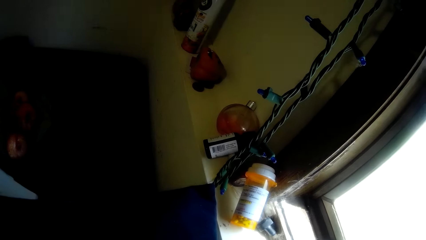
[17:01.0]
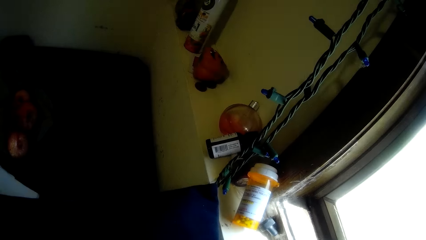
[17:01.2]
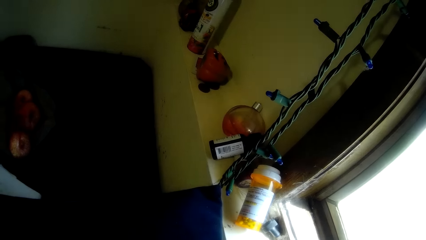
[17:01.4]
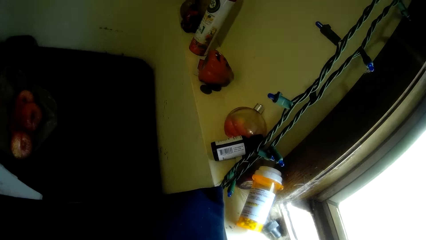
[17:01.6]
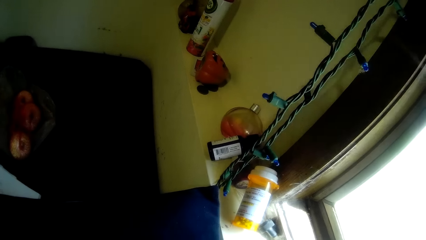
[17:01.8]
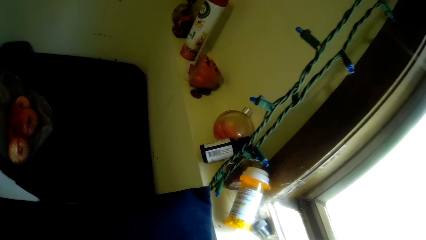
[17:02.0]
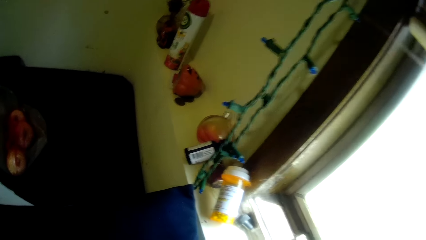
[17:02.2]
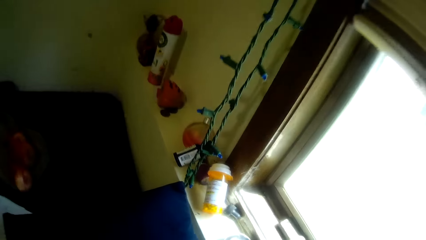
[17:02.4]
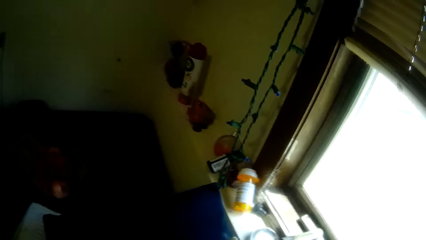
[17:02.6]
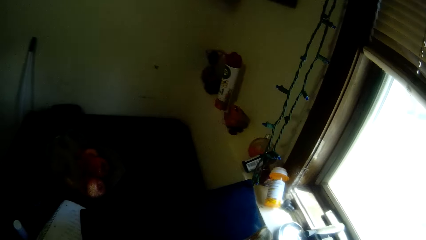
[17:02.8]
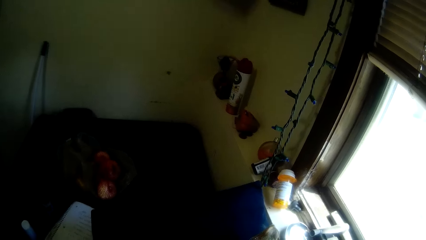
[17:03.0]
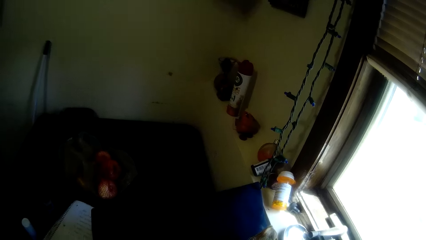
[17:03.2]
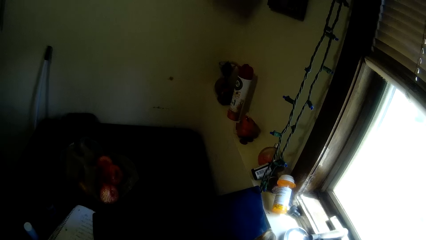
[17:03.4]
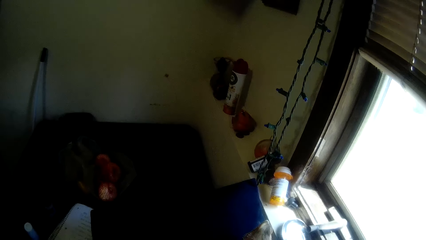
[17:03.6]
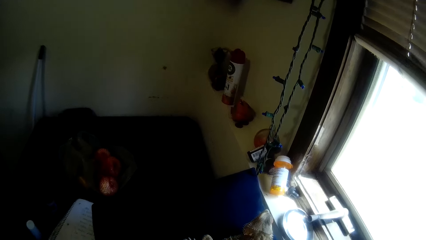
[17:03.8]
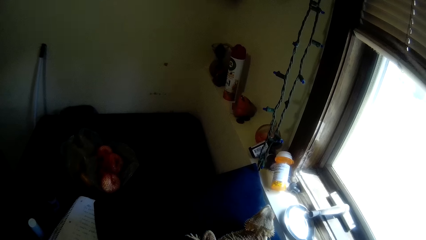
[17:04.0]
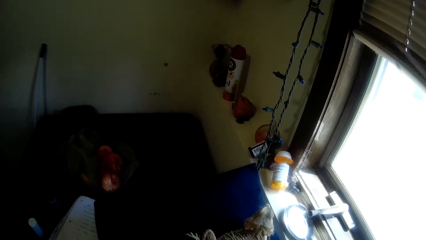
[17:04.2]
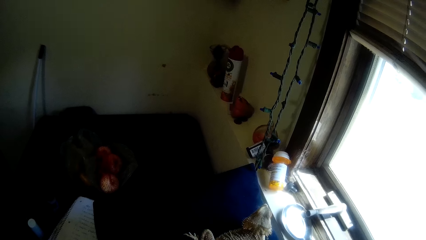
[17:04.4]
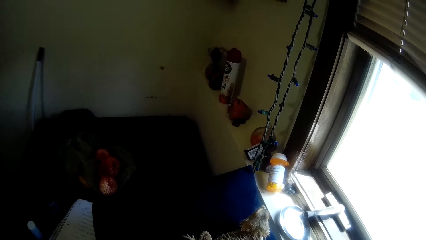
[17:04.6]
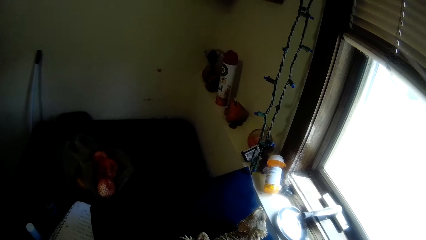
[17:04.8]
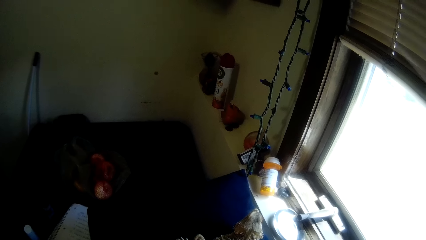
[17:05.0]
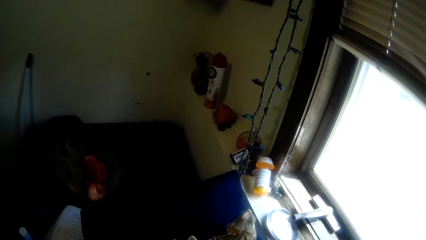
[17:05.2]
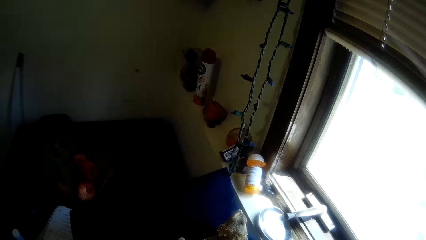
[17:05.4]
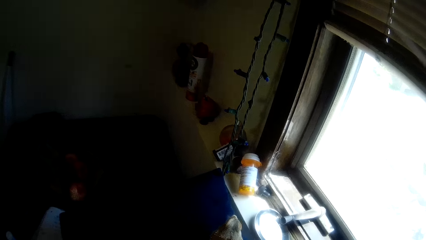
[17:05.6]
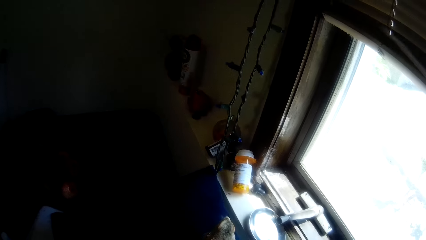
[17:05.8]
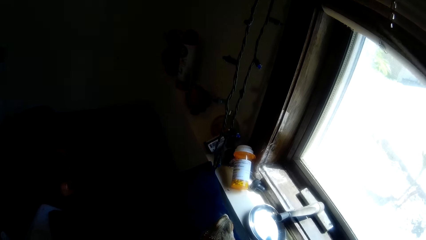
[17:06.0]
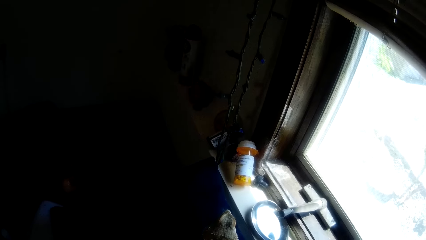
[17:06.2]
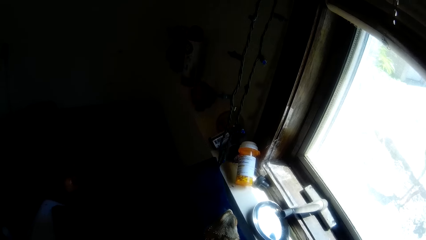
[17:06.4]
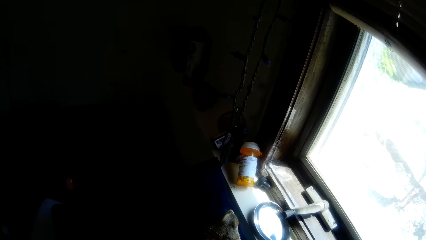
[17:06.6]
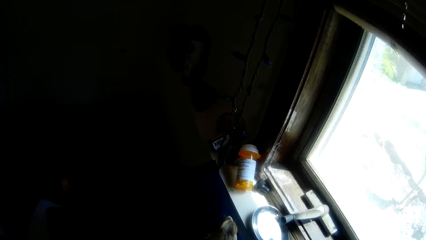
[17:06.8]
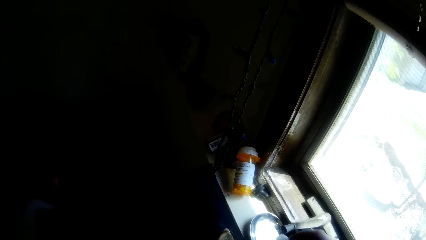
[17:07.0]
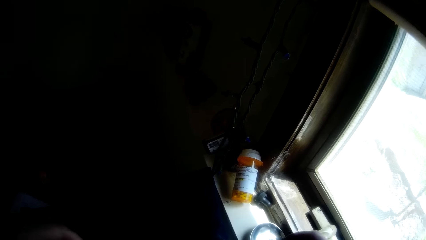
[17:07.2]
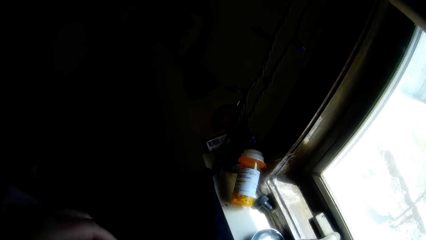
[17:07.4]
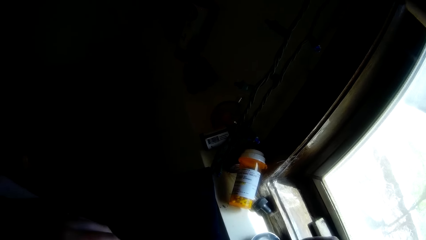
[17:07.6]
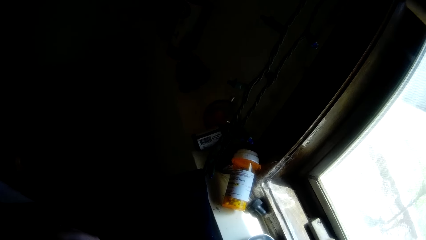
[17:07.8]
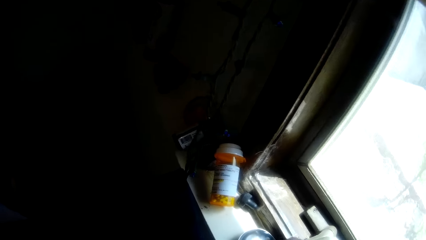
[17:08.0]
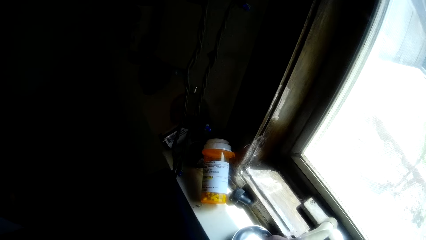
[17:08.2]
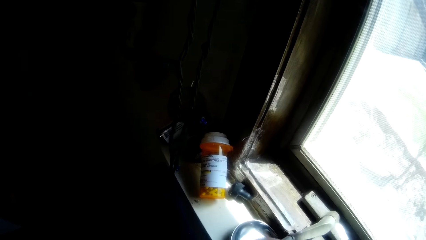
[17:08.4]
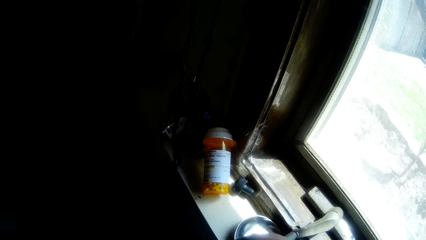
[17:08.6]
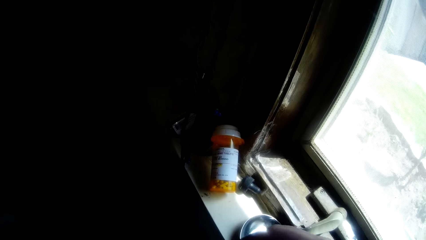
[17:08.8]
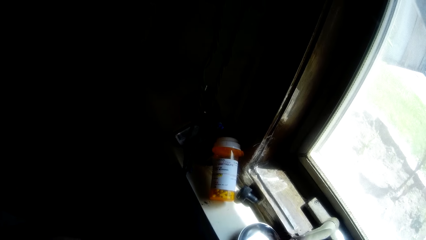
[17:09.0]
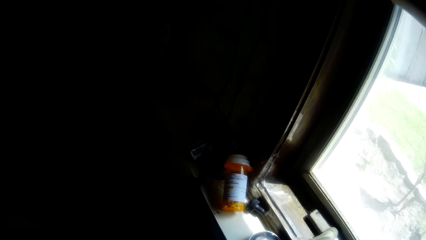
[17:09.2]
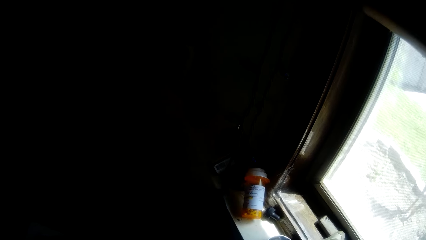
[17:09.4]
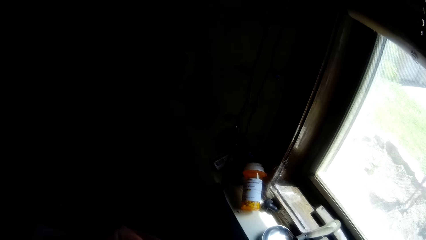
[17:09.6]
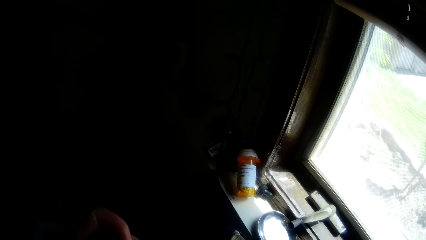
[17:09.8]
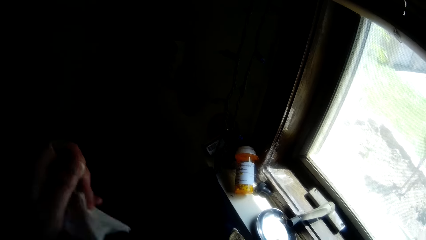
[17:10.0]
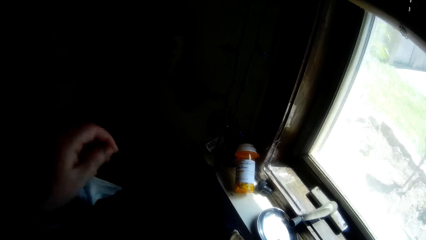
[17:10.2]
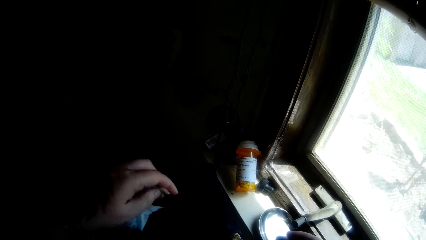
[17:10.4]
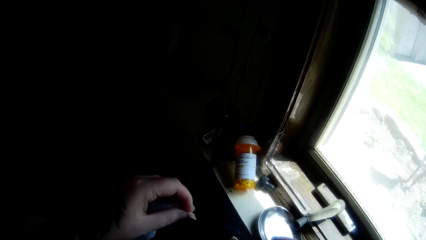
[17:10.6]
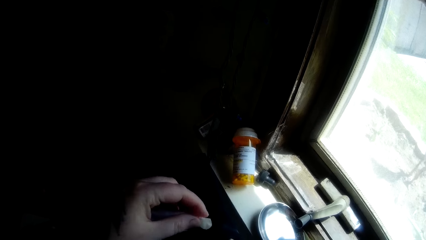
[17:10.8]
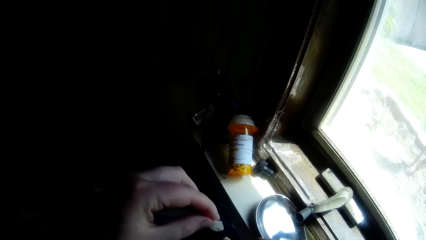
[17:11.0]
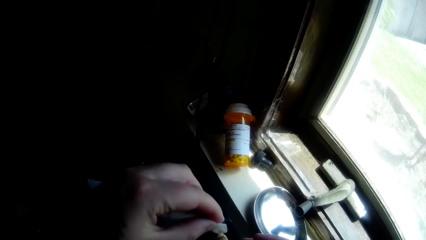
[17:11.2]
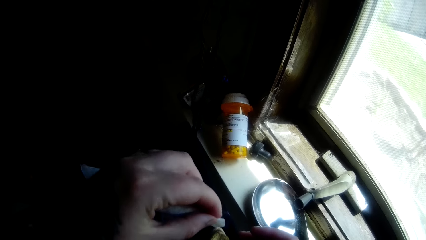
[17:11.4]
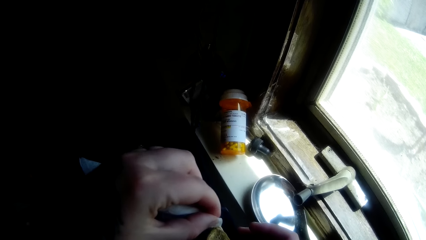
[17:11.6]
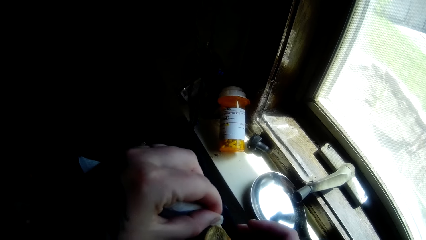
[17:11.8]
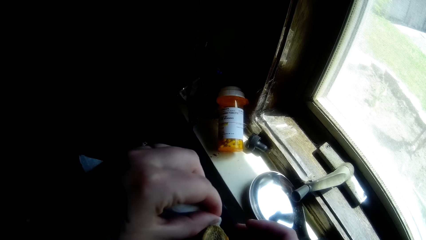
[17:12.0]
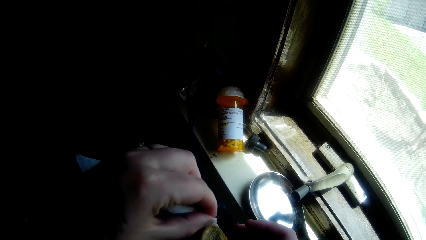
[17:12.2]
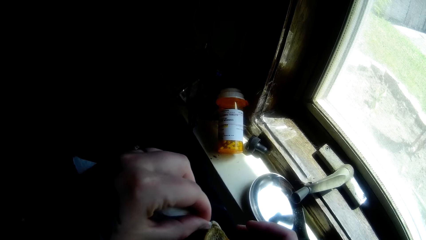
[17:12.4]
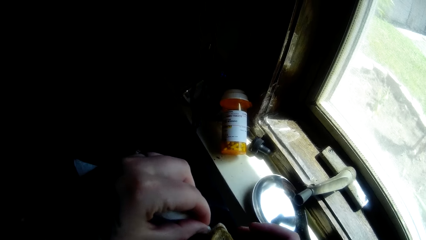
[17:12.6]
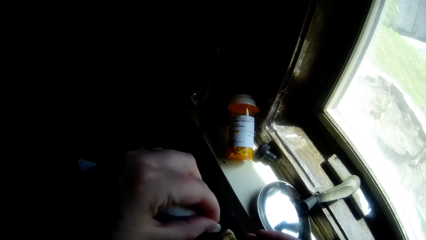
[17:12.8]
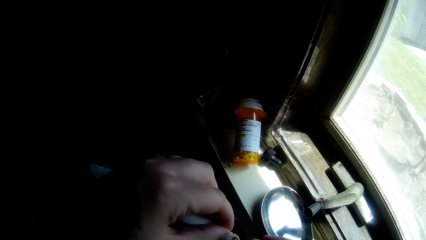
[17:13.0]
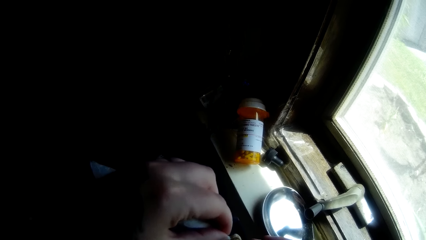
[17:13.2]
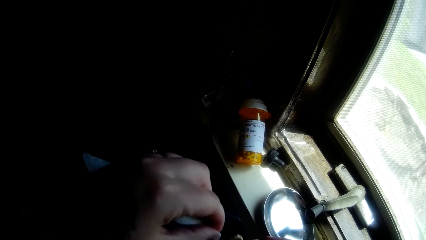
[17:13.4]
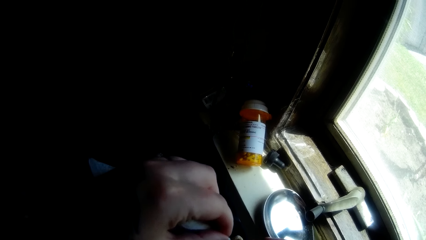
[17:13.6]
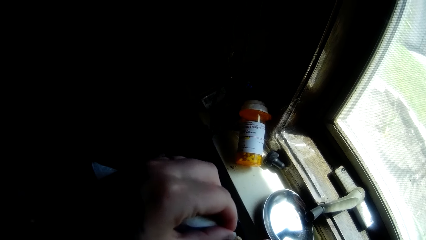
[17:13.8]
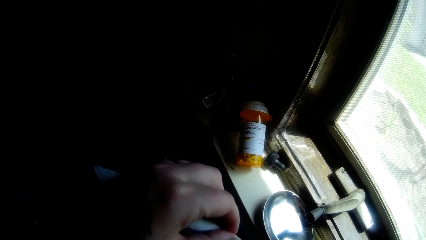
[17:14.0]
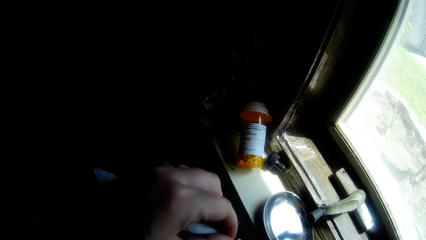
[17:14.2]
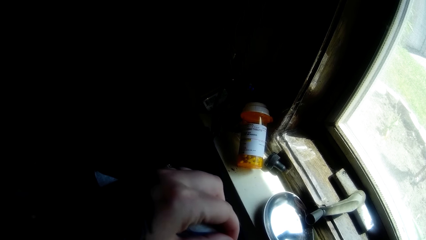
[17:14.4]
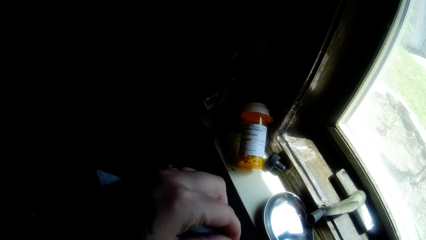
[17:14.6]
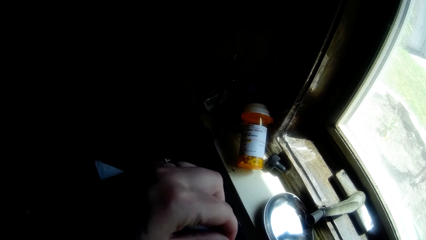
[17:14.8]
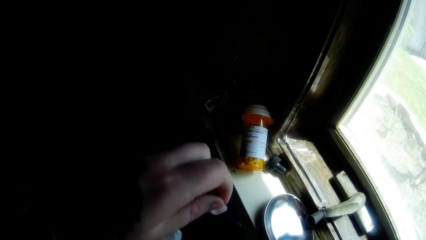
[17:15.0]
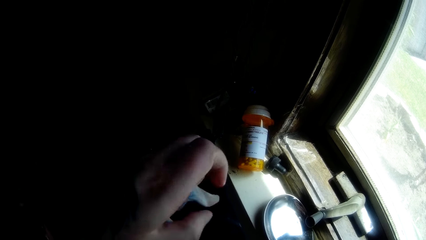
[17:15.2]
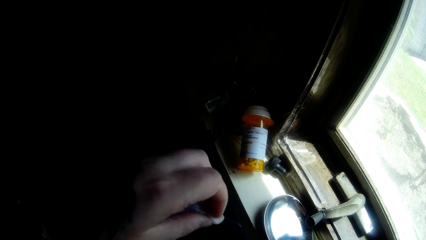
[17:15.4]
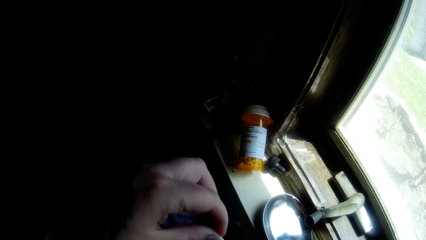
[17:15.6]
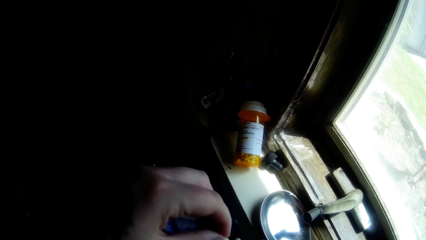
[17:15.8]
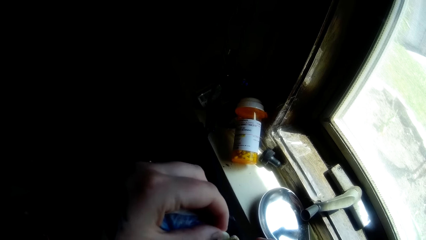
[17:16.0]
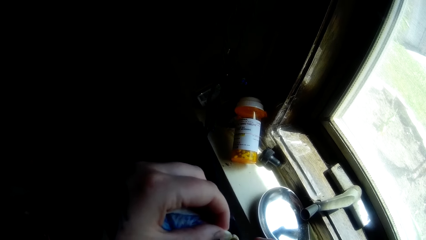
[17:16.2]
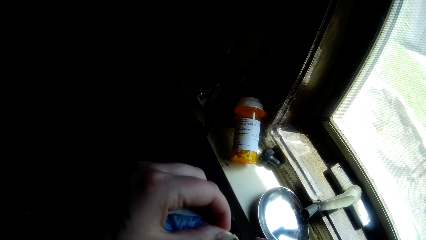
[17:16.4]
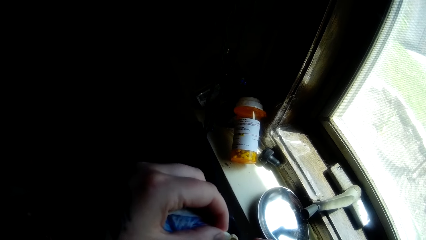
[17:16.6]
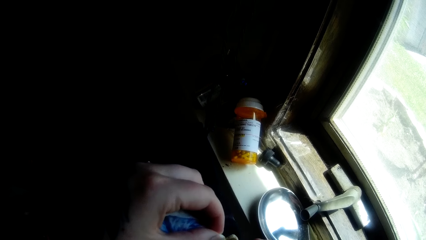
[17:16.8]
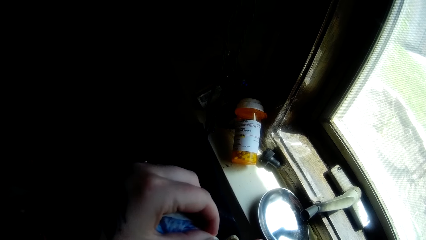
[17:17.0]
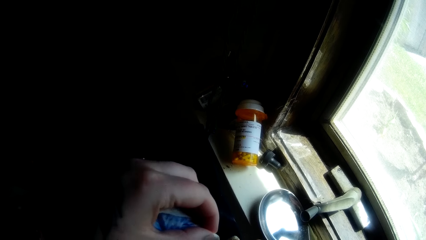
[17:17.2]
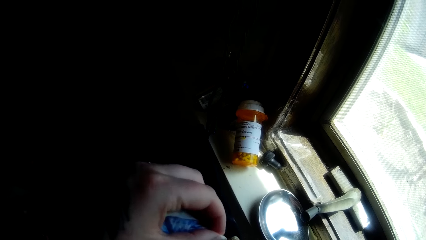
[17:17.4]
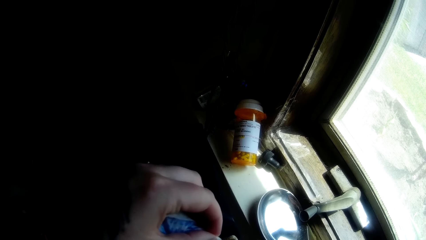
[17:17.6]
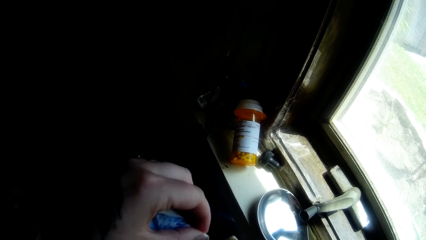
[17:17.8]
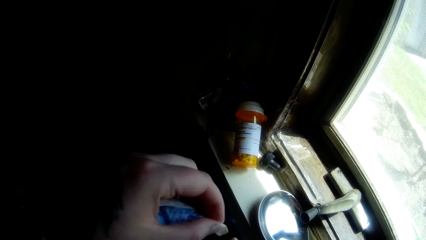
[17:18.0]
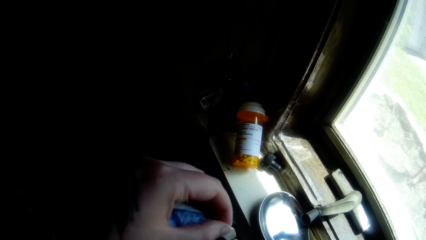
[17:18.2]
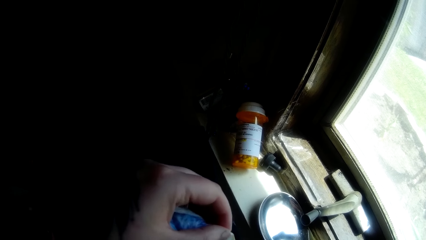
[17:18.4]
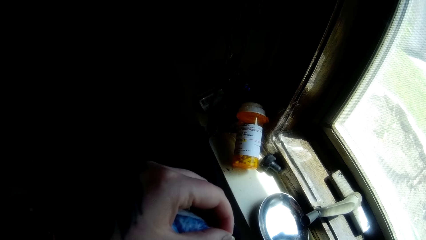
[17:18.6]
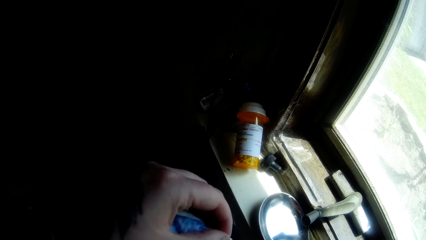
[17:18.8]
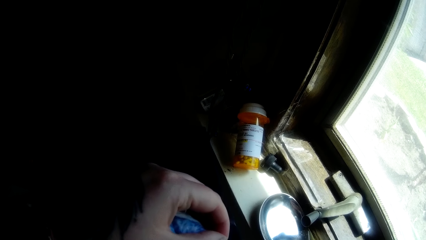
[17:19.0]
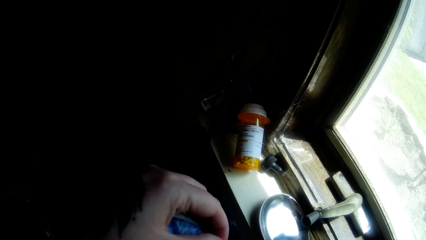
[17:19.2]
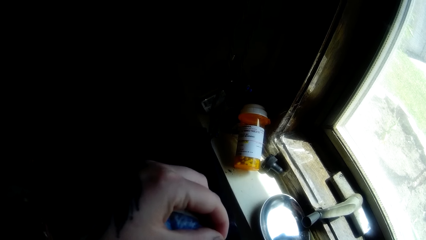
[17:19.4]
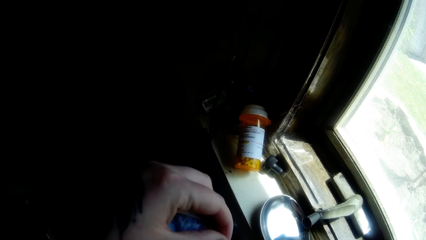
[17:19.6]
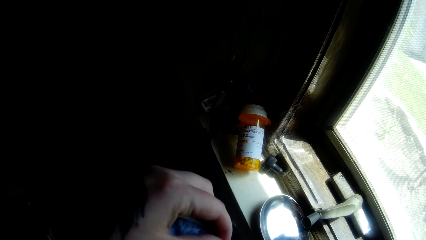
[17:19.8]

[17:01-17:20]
The camera wearer dips a serviette in something. They move their hand. They wipe the pet, the dragon iguana, with the serviette. They hold the serviette firmly. They wipe the pet with the serviette.
